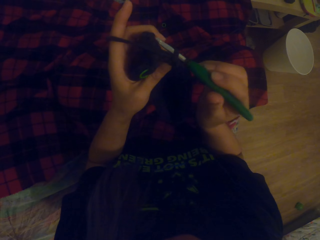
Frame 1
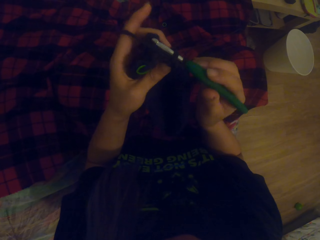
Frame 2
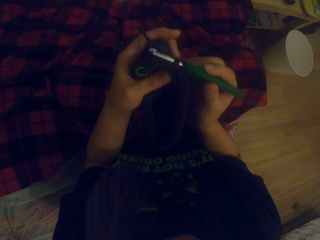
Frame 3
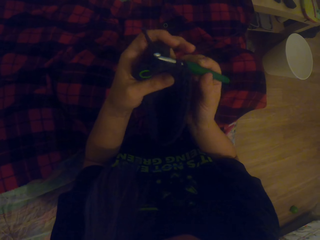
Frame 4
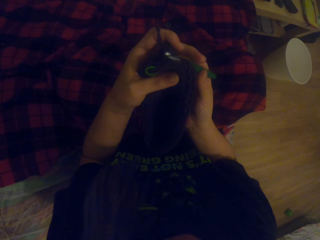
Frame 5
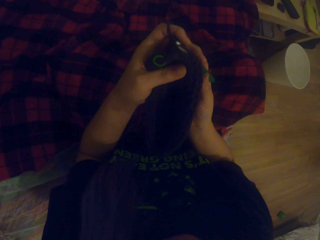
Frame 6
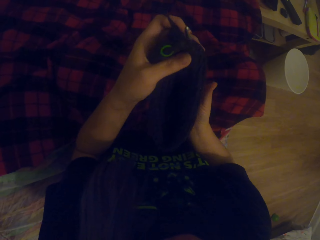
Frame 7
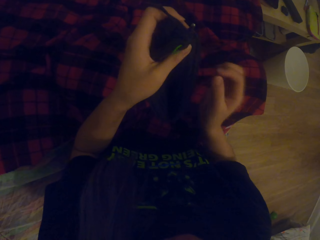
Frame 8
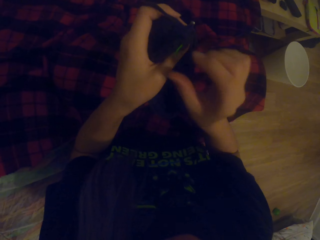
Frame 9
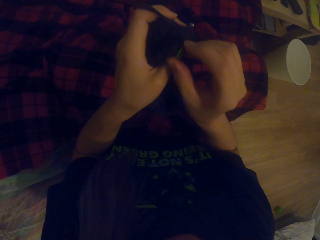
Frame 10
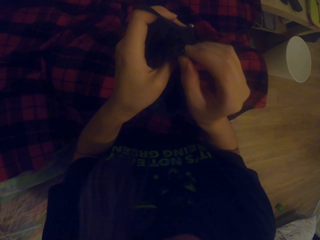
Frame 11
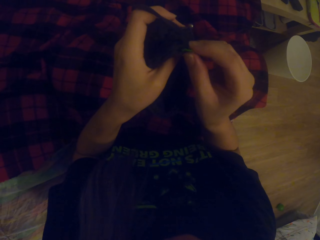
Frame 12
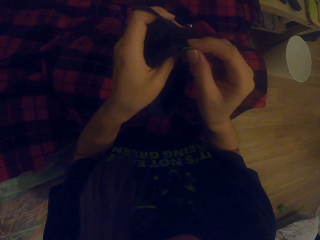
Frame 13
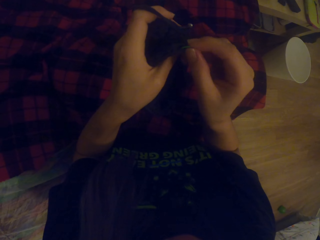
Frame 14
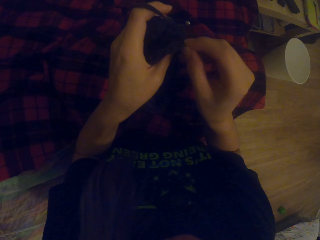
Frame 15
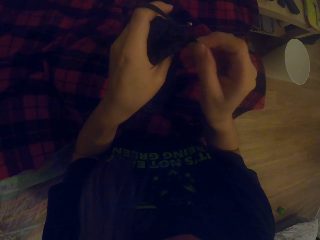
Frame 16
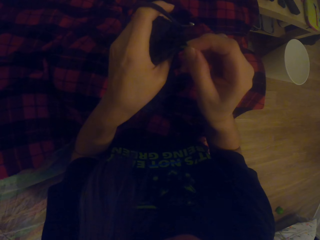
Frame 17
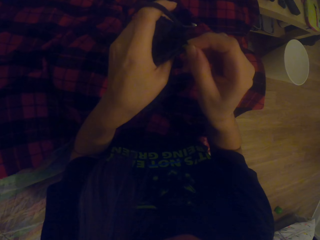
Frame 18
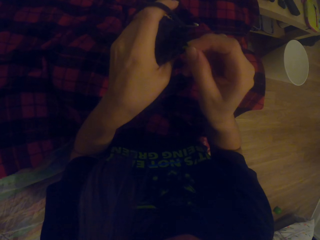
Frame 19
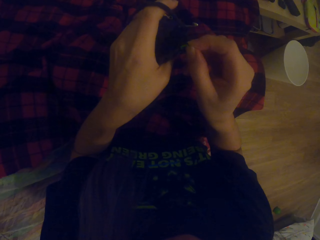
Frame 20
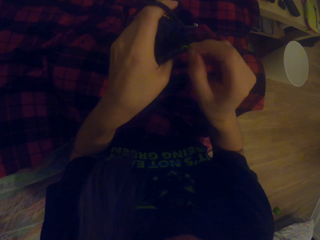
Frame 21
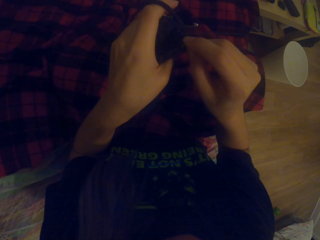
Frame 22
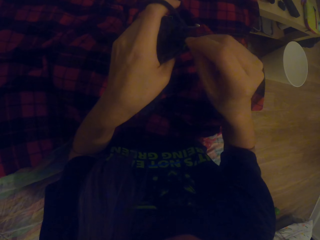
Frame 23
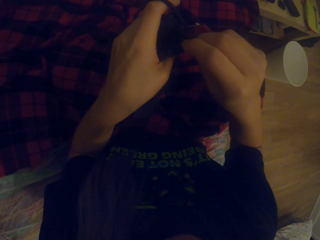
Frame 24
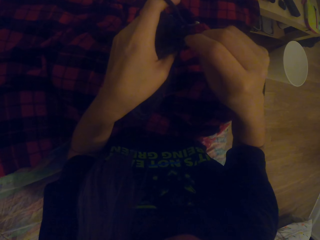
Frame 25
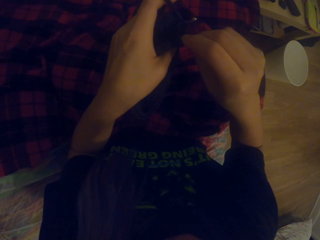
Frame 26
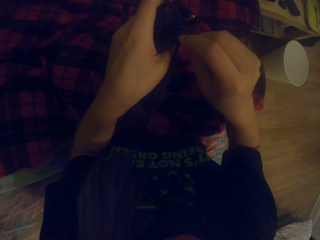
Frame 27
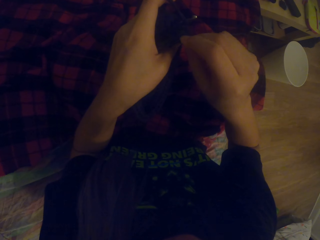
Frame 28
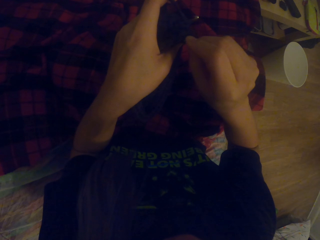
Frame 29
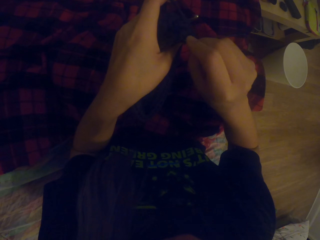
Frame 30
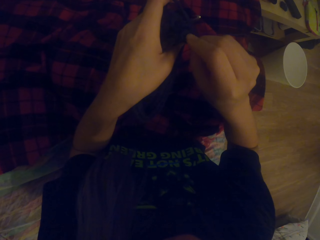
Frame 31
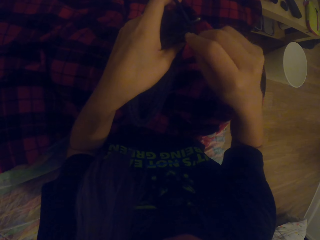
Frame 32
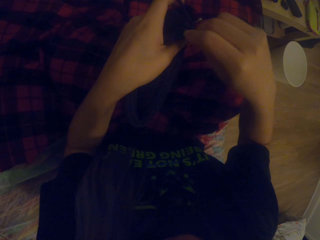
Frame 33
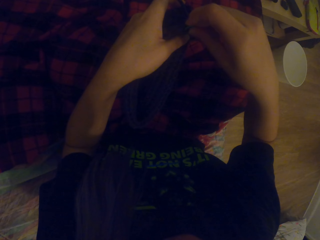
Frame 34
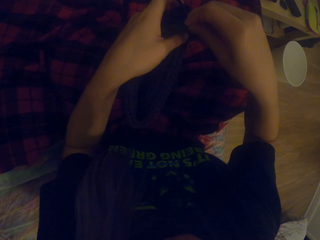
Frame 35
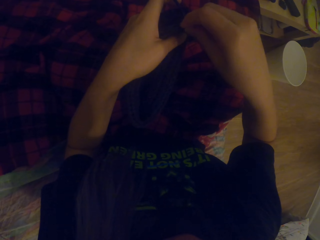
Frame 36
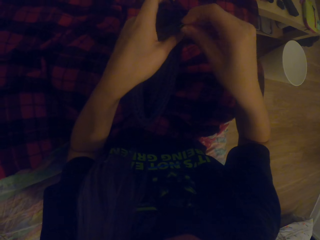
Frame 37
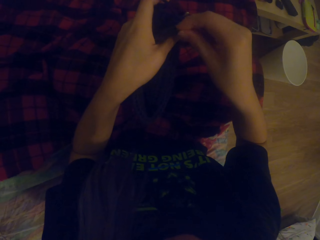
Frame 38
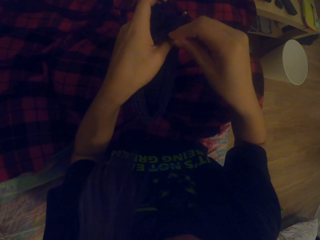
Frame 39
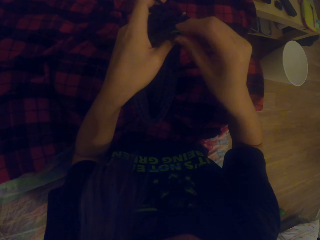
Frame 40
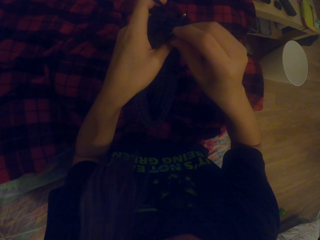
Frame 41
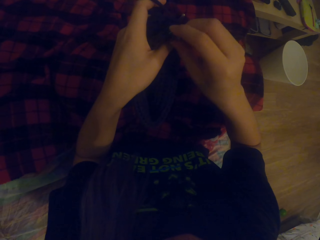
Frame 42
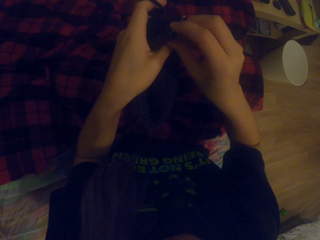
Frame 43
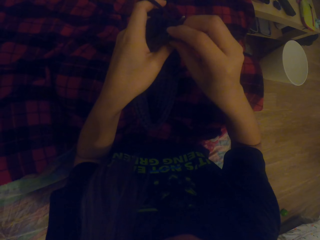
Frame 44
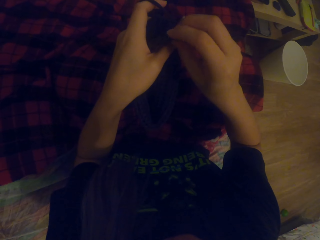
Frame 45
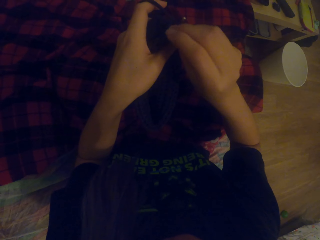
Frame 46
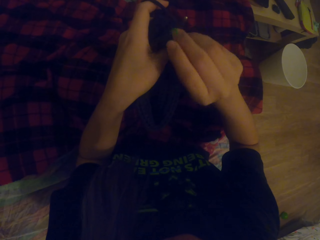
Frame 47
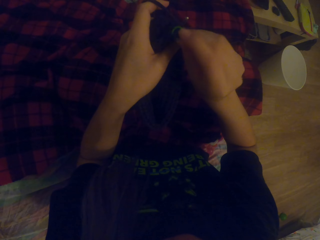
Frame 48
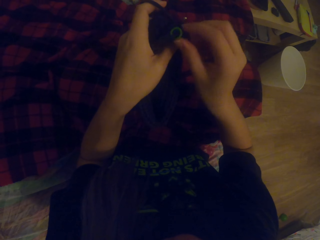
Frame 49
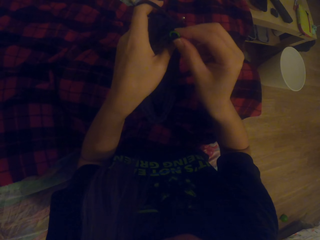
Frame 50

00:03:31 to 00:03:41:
The camera wearer adjusts the small rubber band on the fabric. They adjust the fabric.

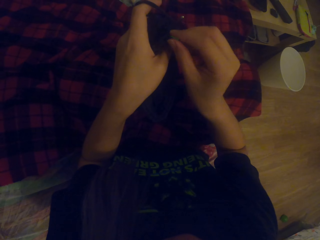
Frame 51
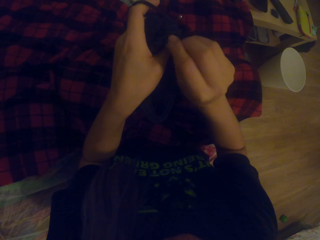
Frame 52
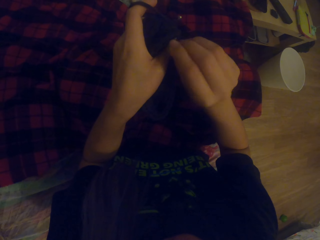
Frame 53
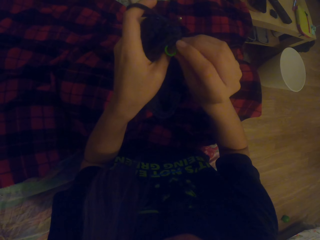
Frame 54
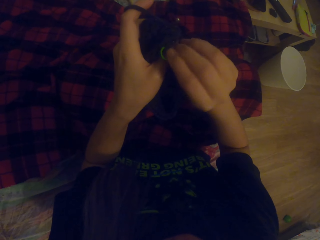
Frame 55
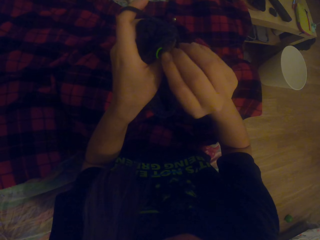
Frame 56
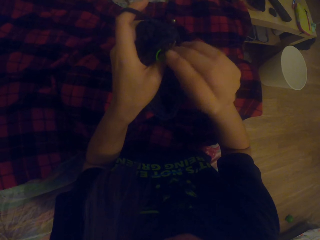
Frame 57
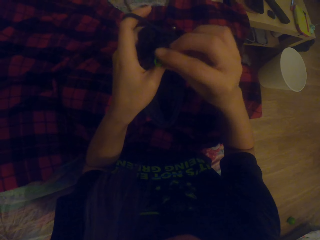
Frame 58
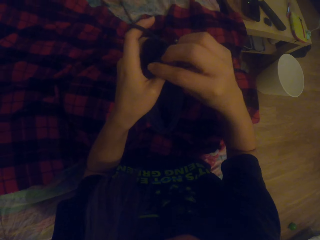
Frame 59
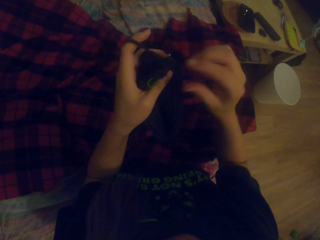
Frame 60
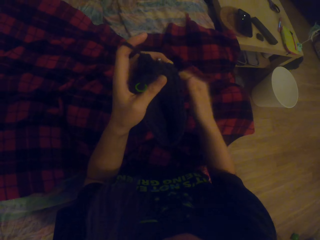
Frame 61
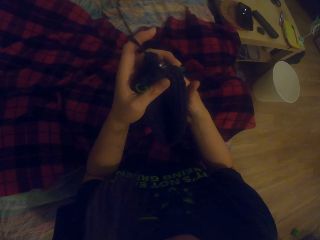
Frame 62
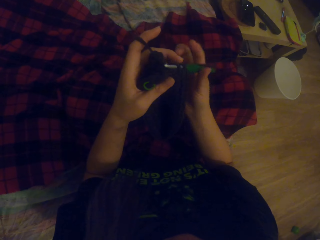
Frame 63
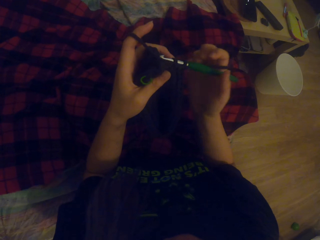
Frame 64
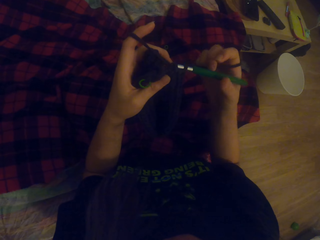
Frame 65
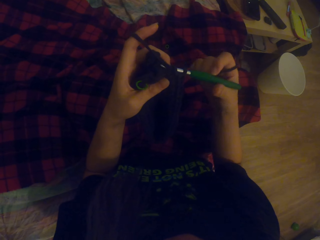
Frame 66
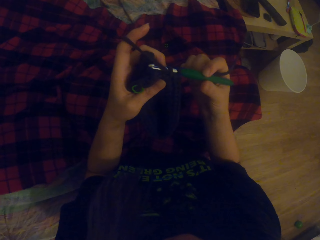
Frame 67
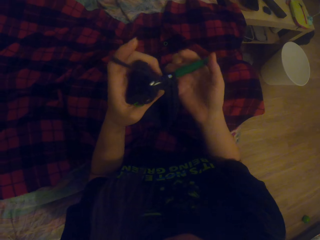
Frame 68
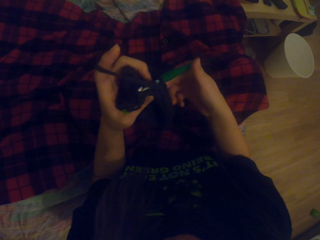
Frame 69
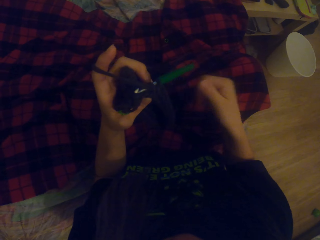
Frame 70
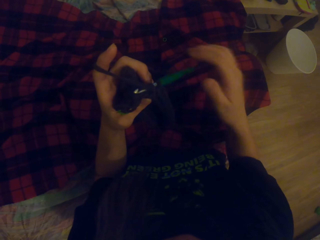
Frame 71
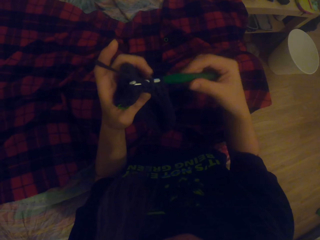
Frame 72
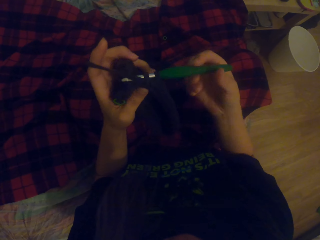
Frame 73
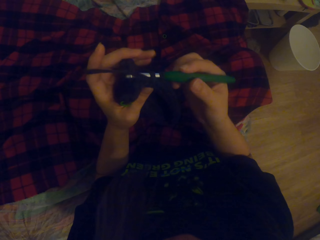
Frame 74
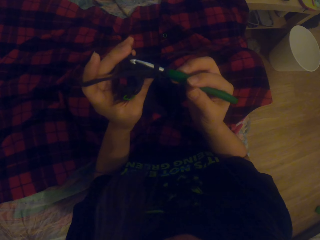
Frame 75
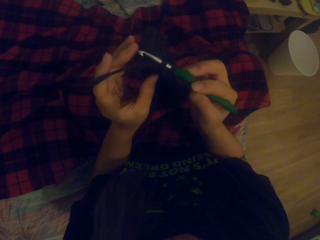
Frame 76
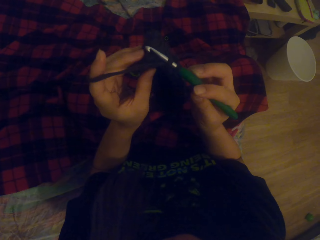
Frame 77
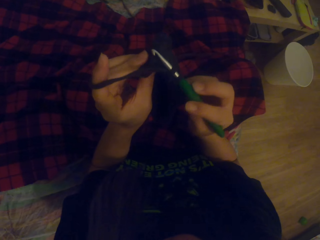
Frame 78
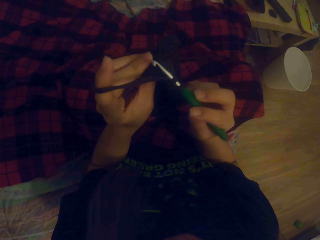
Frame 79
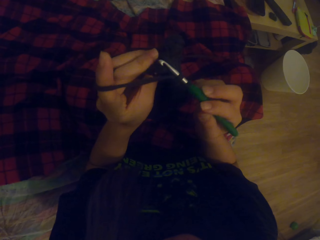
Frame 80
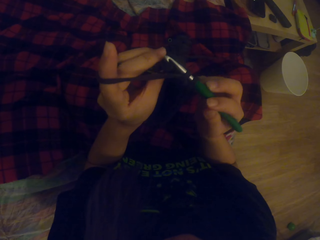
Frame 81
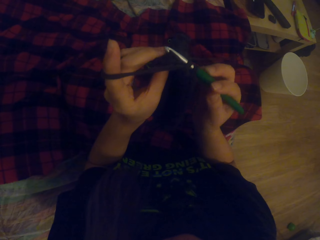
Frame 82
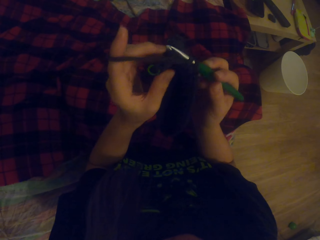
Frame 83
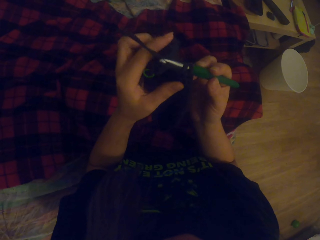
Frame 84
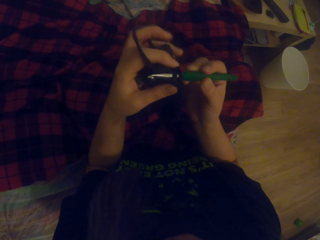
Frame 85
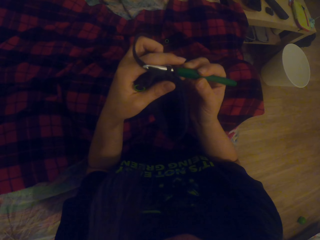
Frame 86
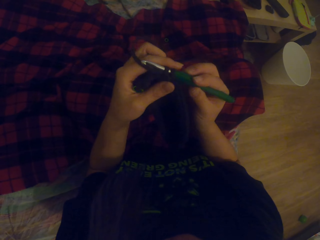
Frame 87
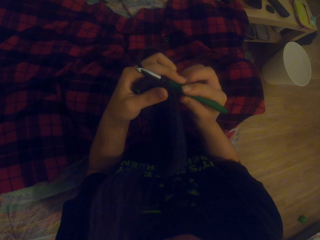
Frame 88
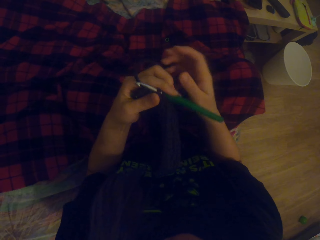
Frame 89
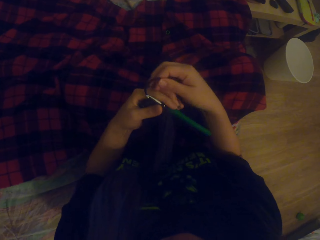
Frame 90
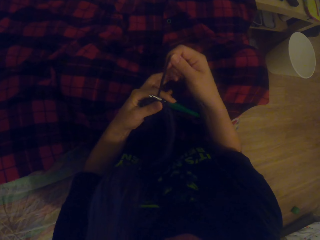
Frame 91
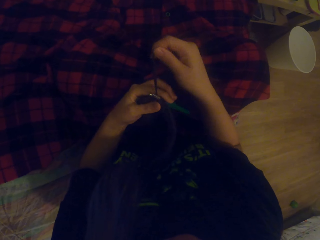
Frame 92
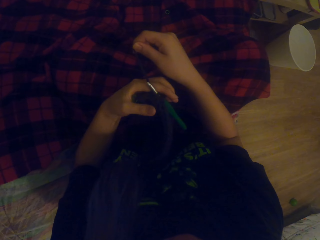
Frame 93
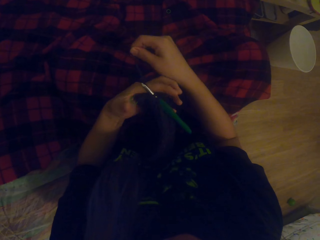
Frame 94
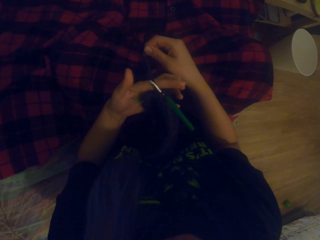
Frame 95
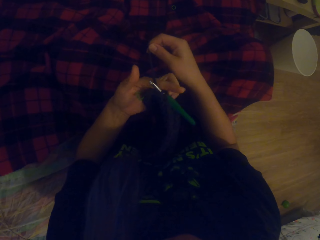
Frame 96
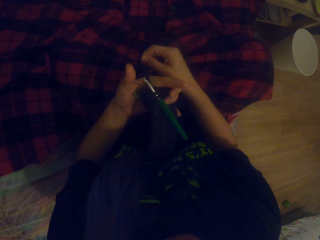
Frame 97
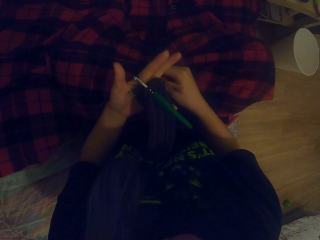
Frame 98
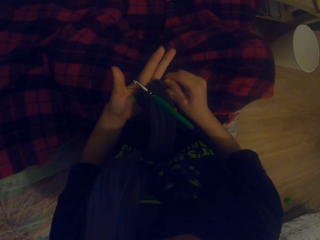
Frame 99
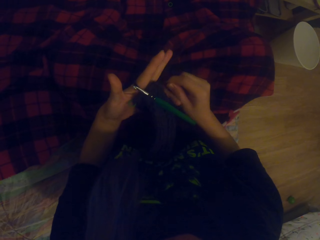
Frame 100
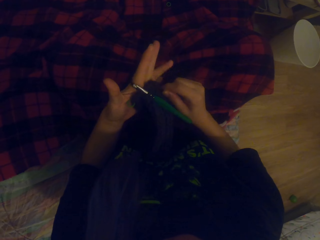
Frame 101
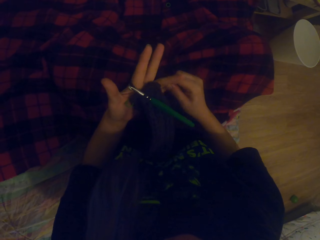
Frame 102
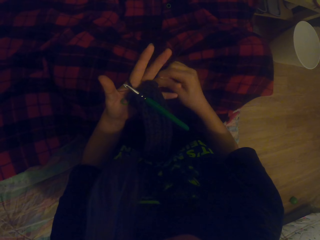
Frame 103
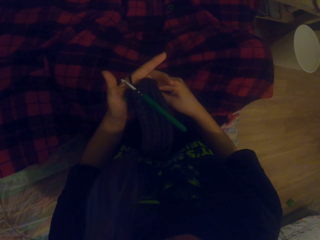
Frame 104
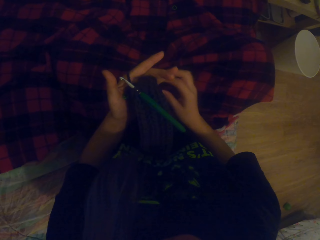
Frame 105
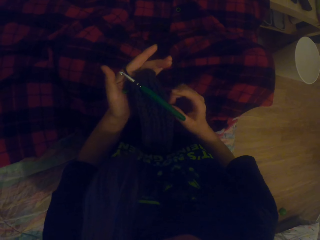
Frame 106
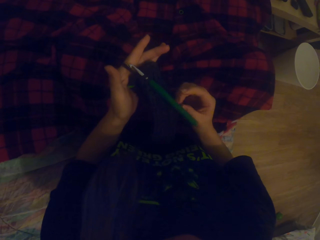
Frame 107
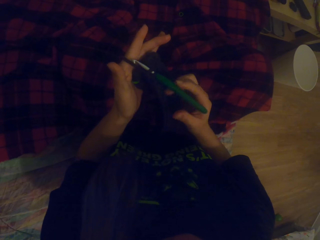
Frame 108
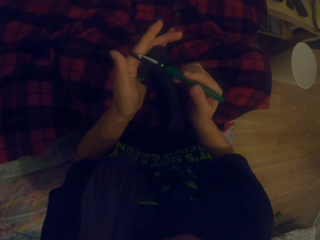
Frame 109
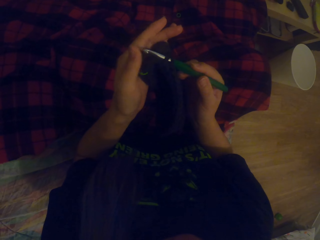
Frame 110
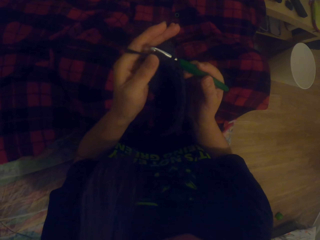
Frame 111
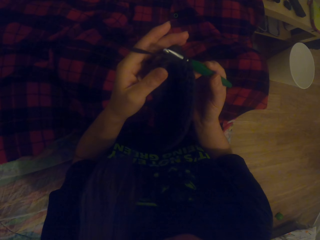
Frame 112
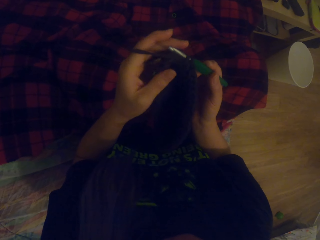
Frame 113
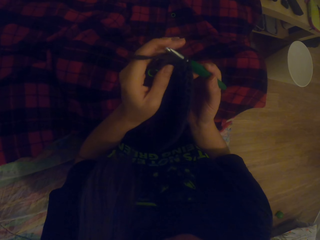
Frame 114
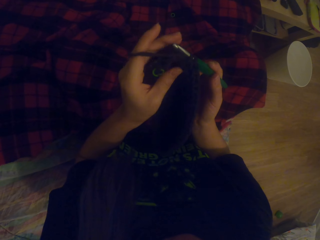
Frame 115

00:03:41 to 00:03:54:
The camera wearer knits a fabric using a crochet. They roll yarn on the hand.
